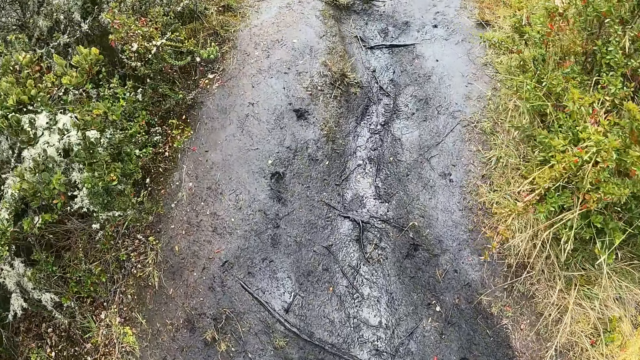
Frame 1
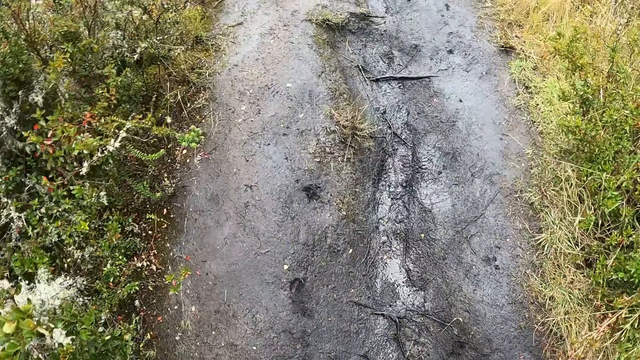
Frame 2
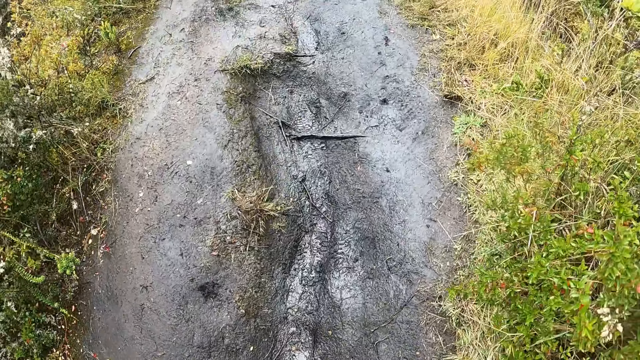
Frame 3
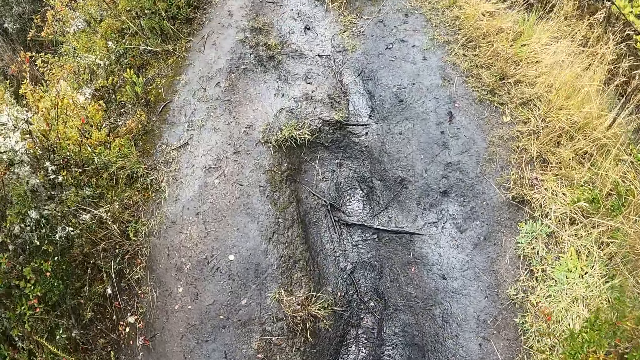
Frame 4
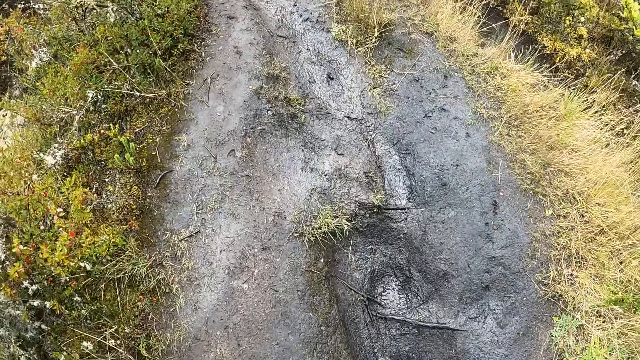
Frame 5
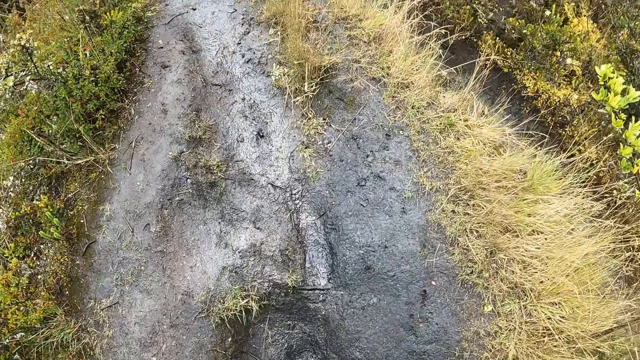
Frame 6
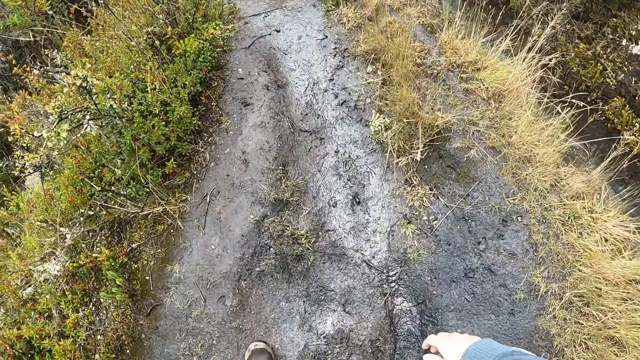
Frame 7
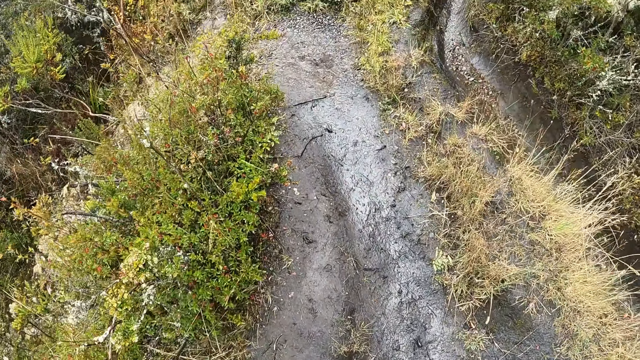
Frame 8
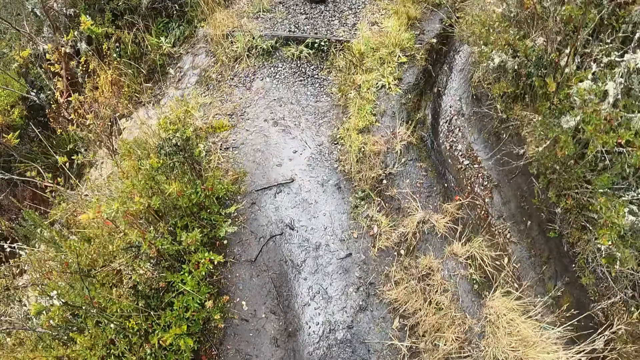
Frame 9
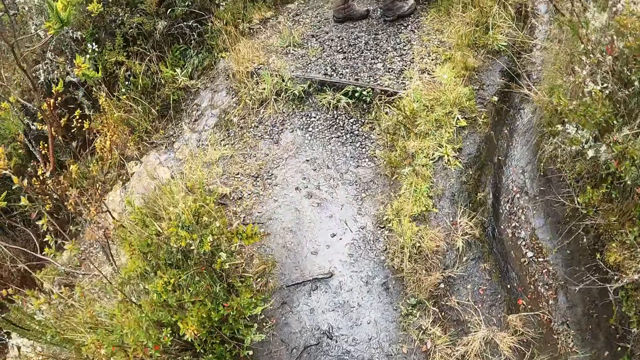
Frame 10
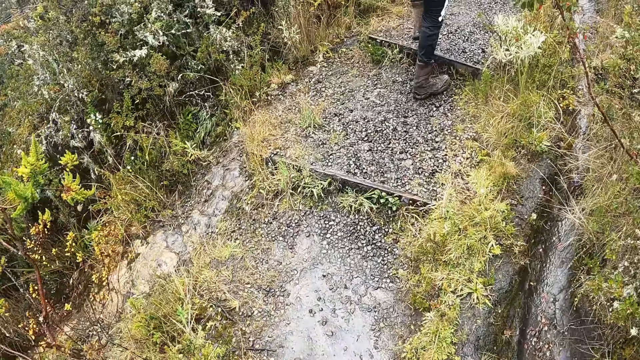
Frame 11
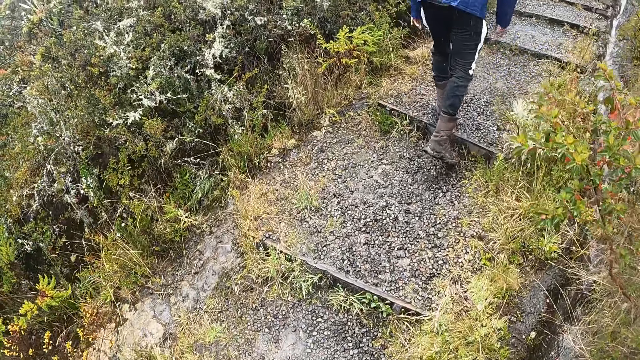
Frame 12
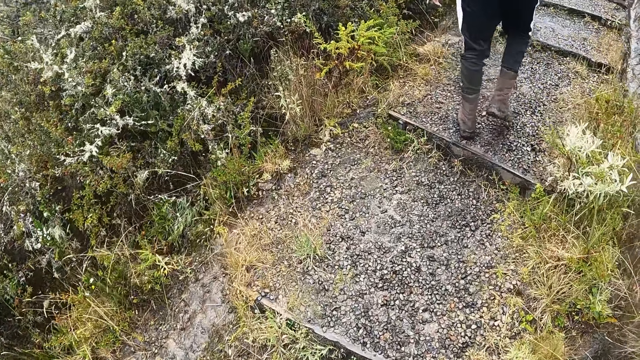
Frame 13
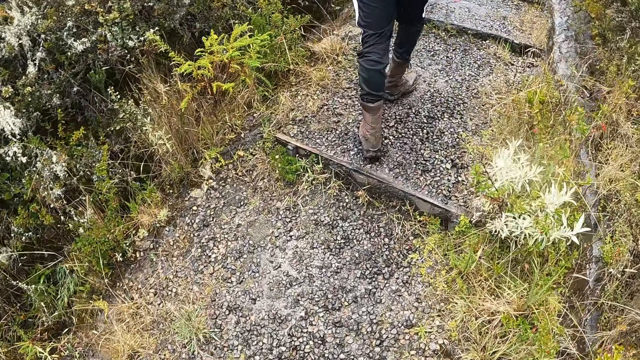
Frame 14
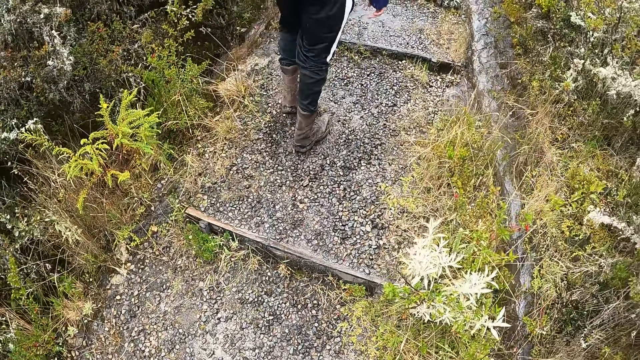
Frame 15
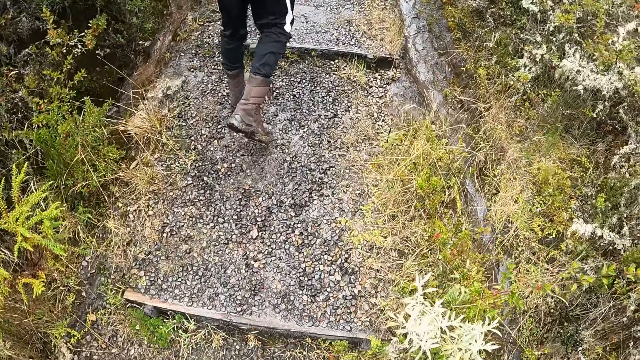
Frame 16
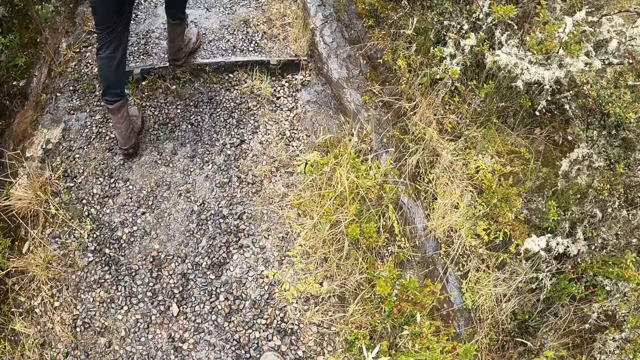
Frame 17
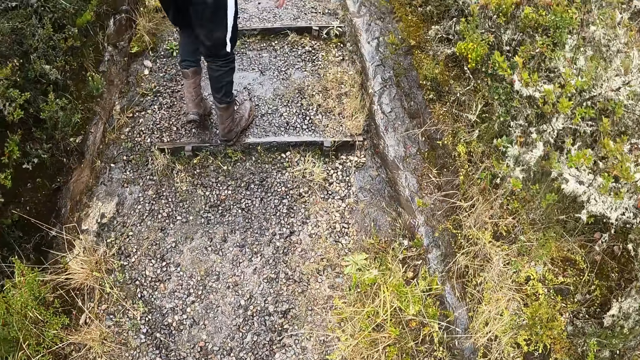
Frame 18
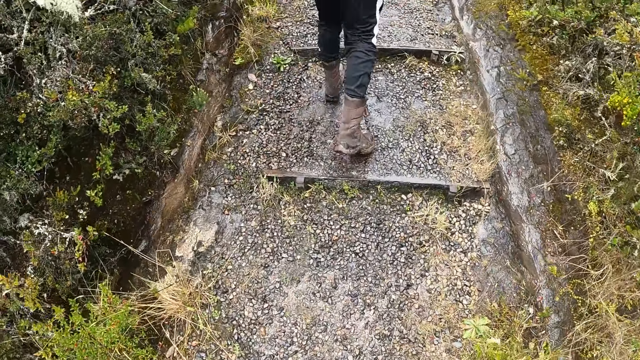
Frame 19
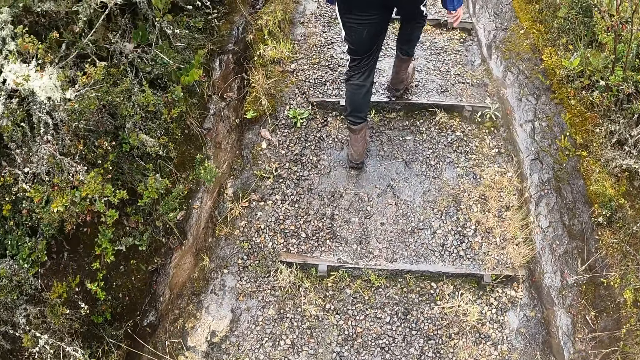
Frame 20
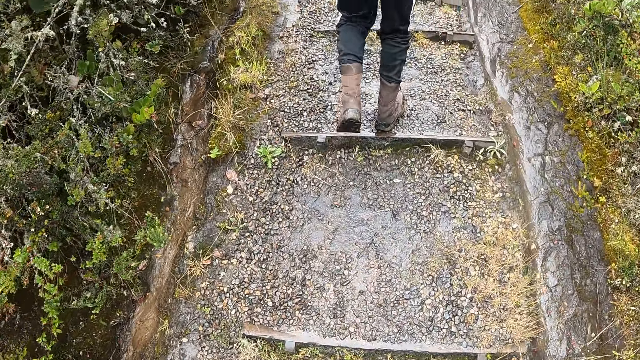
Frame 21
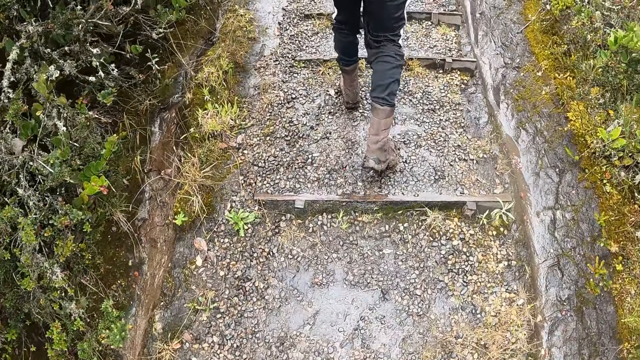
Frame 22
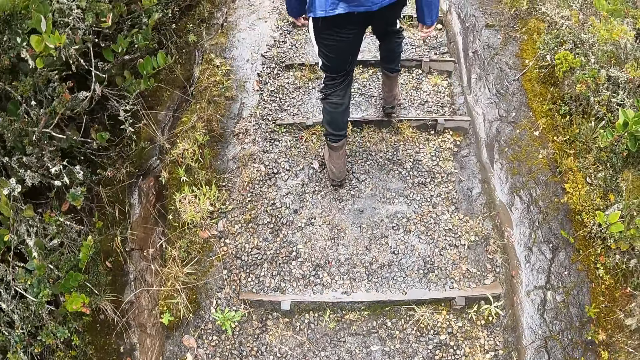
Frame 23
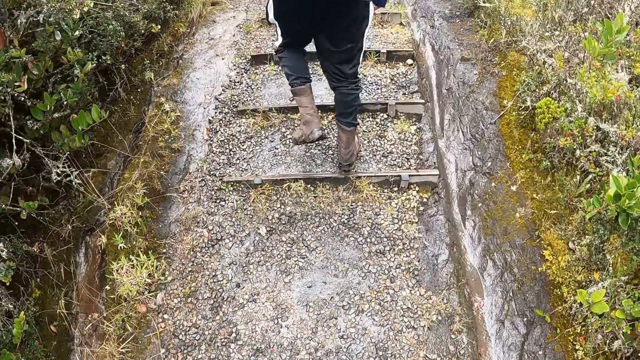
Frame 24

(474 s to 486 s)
A man walks on the path.

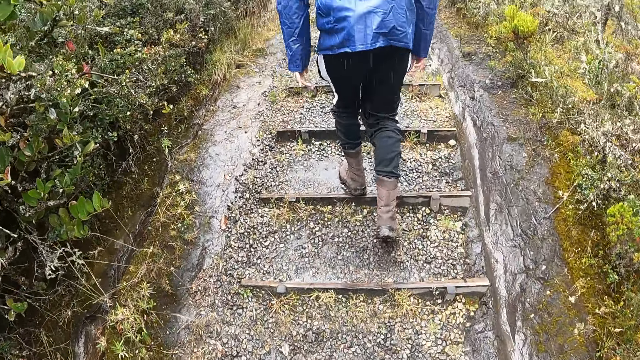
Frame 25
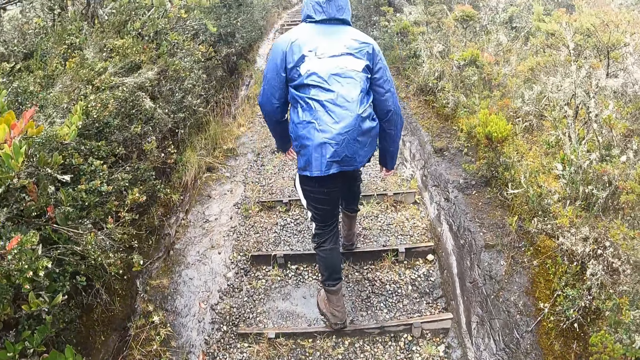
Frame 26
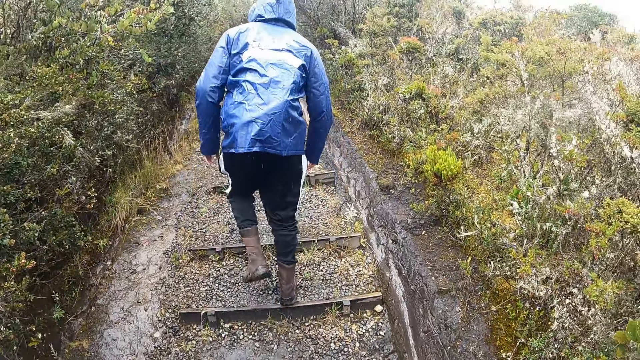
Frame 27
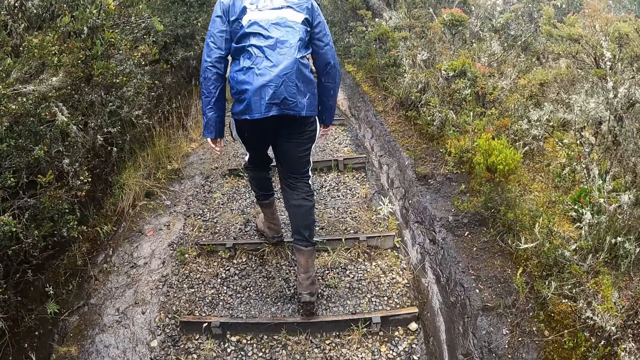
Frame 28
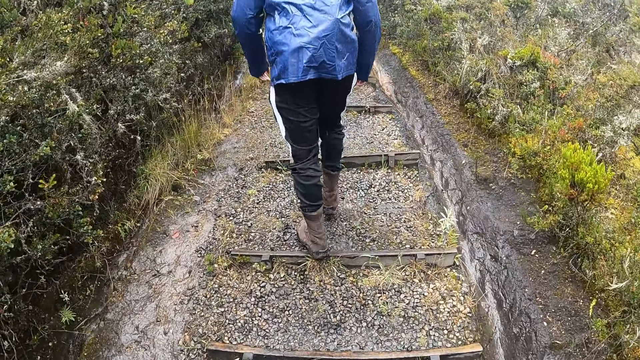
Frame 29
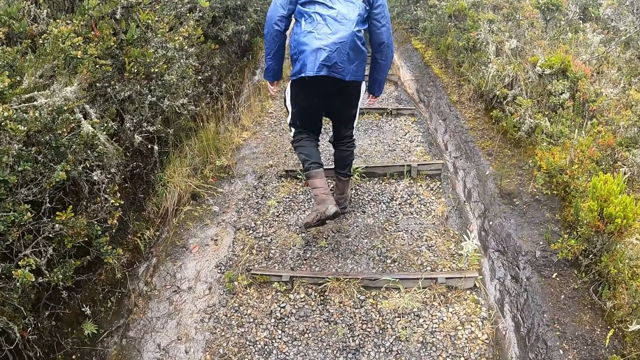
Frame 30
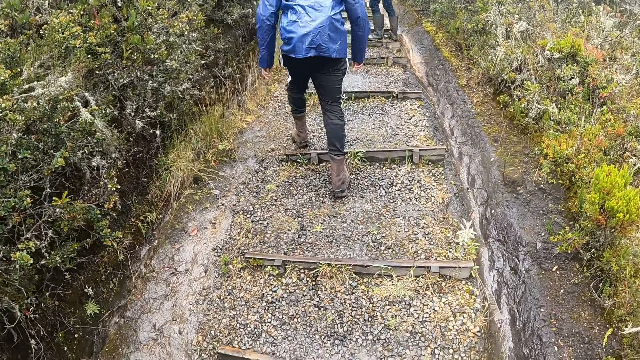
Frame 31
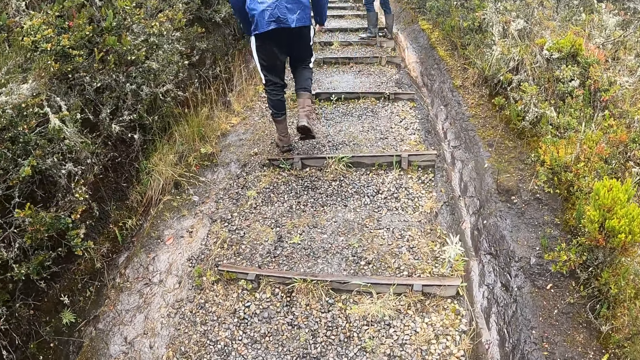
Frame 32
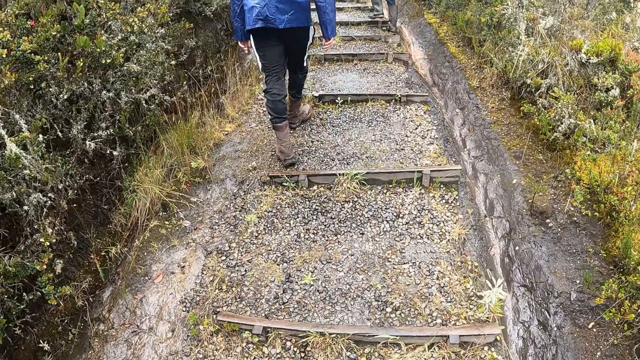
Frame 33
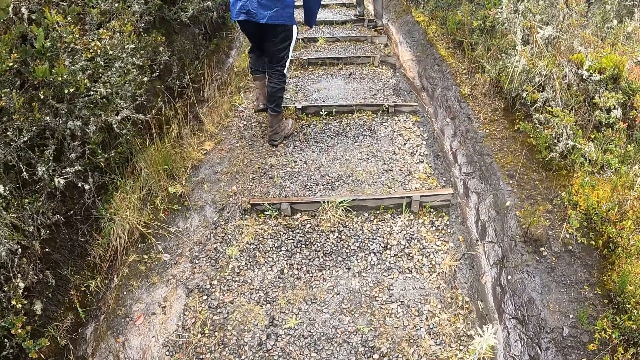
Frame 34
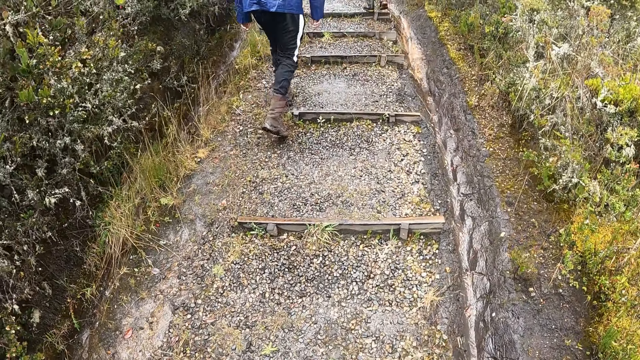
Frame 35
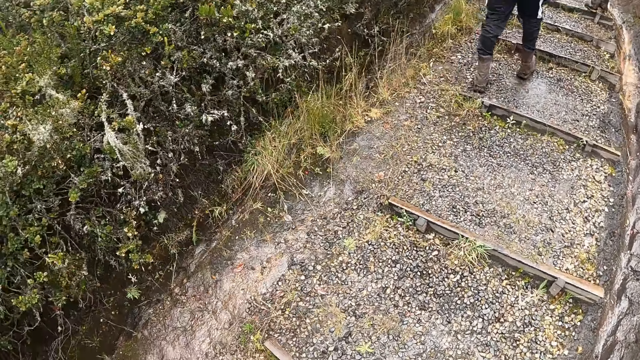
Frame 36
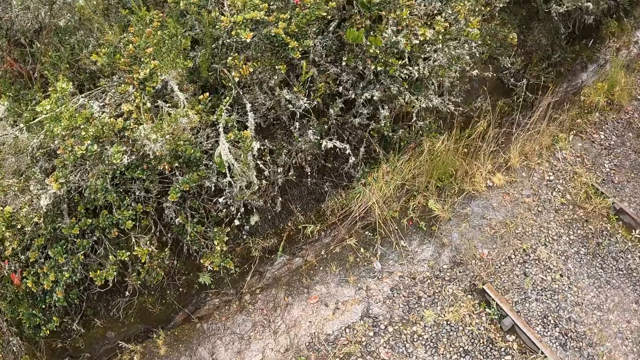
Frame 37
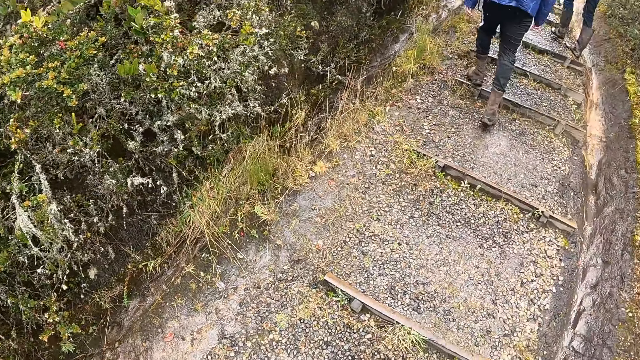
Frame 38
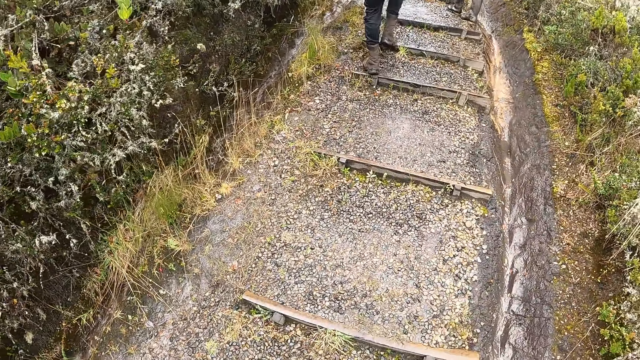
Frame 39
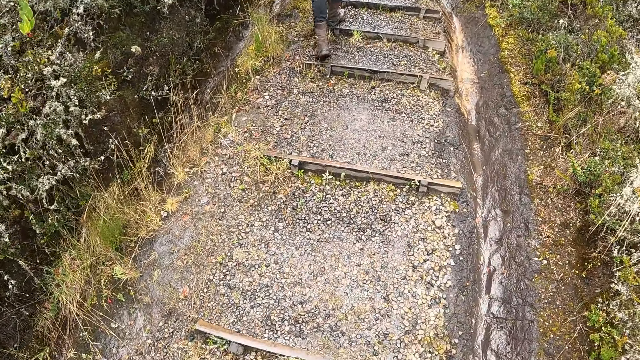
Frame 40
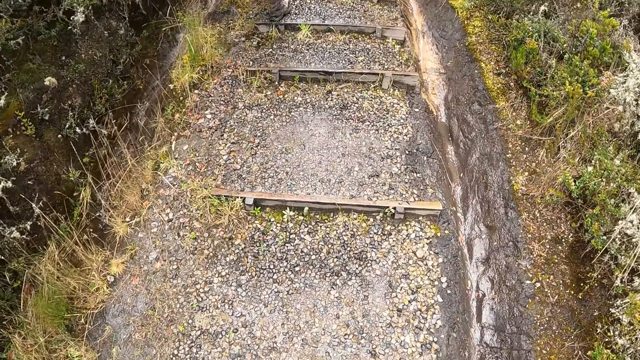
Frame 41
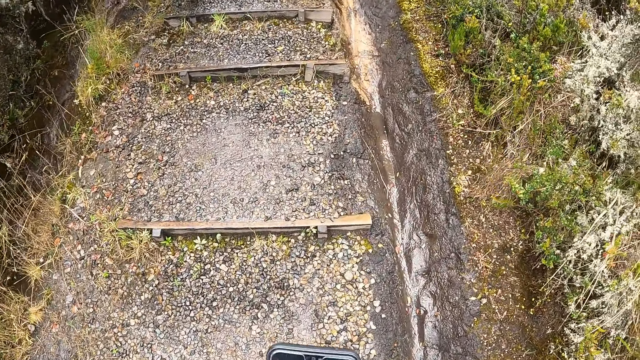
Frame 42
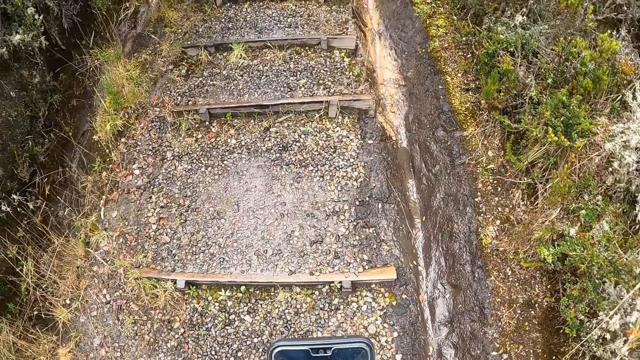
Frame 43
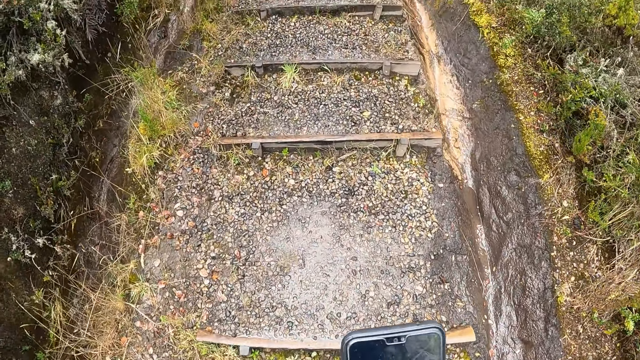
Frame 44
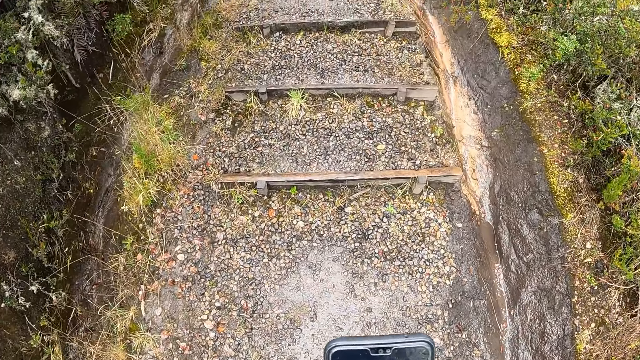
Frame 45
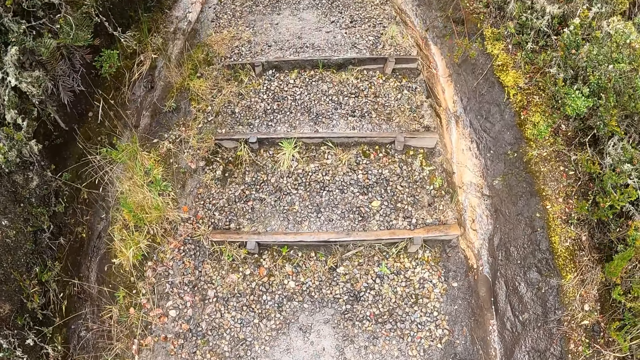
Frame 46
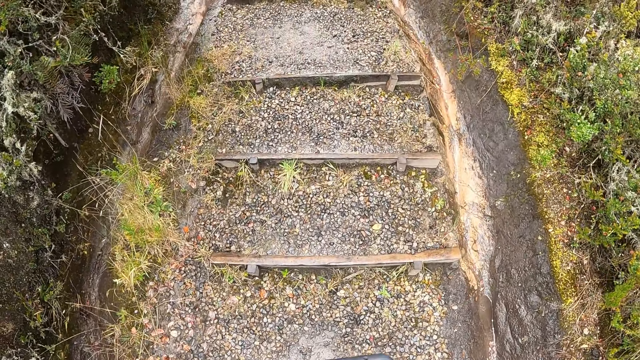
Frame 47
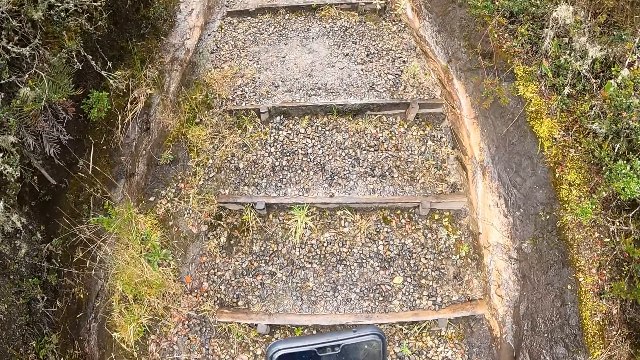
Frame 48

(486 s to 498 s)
The camera wearer holds her phone with her hand.
